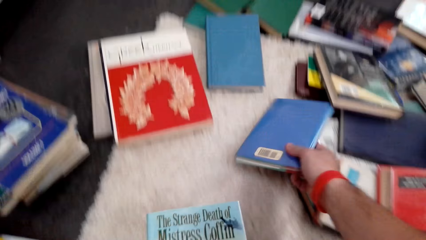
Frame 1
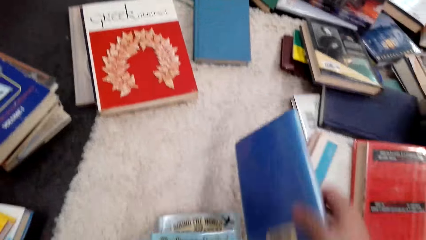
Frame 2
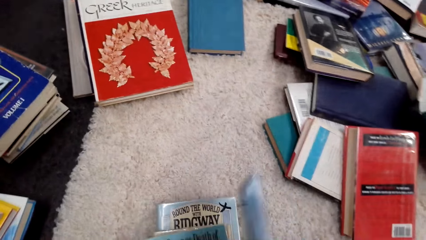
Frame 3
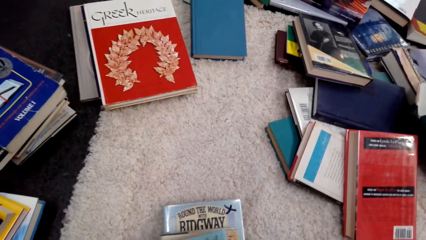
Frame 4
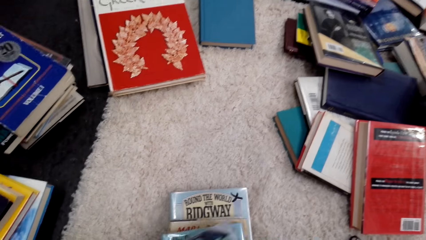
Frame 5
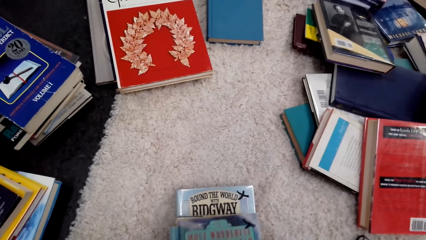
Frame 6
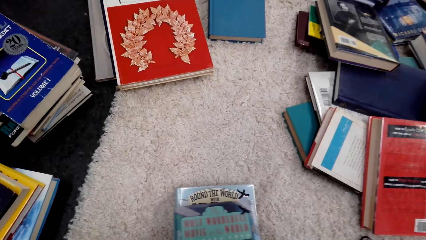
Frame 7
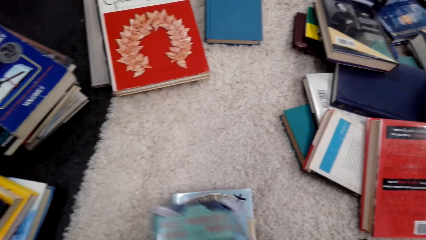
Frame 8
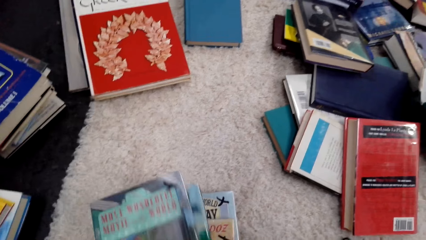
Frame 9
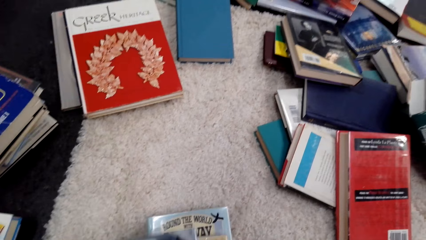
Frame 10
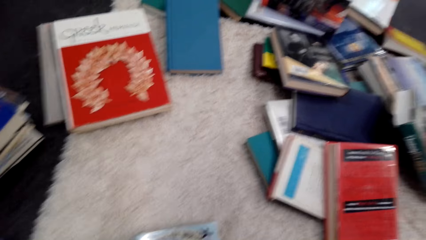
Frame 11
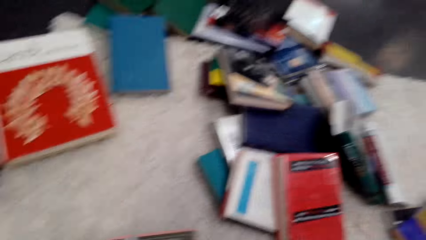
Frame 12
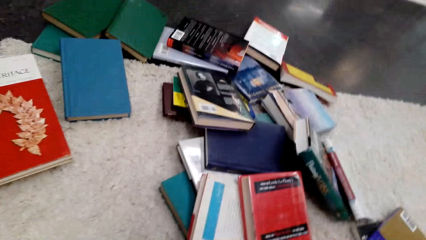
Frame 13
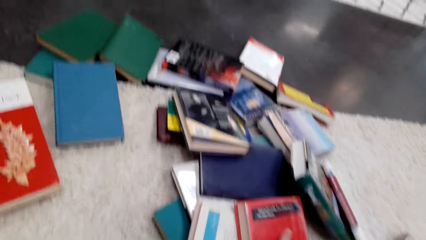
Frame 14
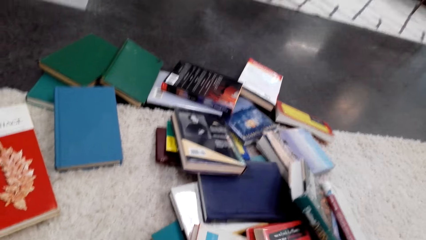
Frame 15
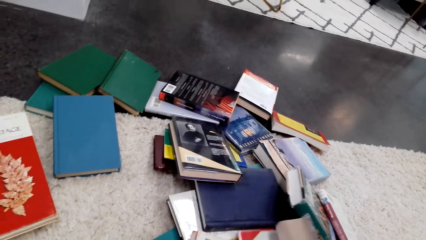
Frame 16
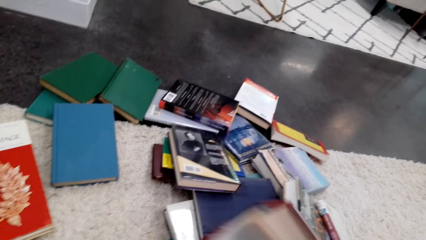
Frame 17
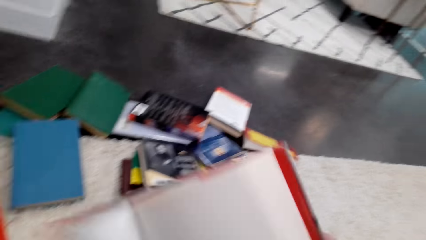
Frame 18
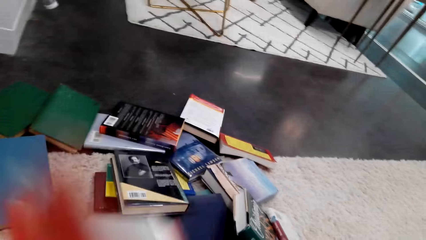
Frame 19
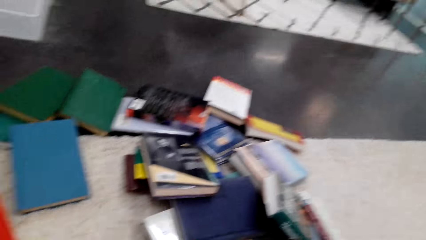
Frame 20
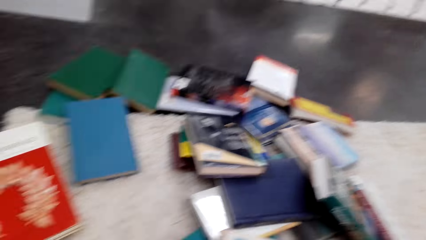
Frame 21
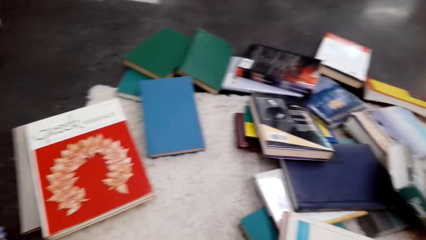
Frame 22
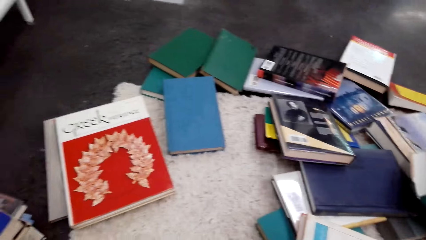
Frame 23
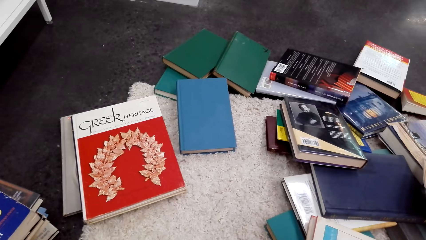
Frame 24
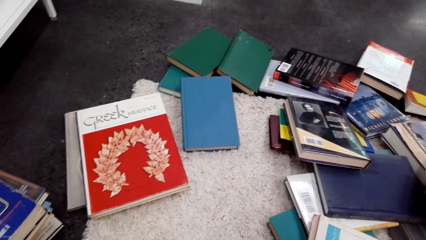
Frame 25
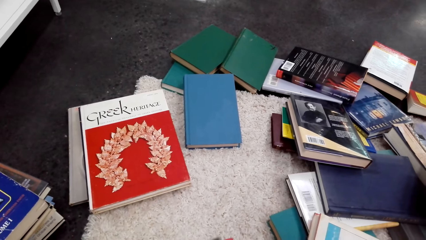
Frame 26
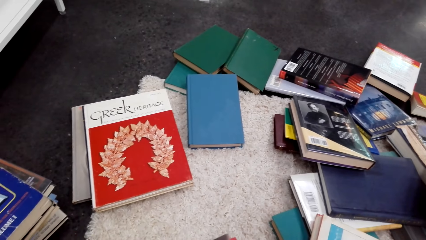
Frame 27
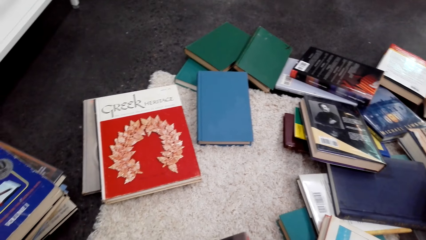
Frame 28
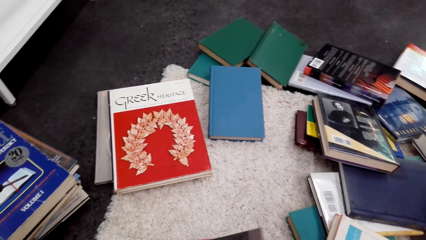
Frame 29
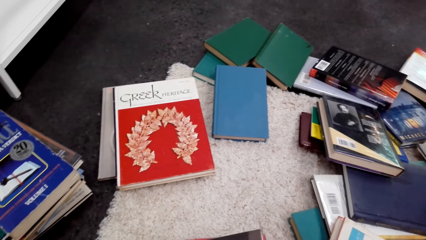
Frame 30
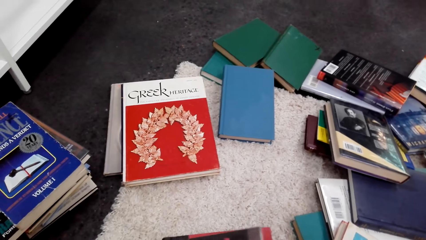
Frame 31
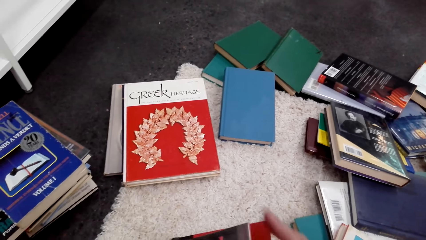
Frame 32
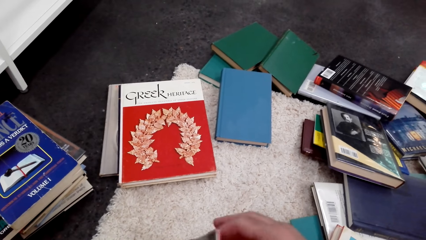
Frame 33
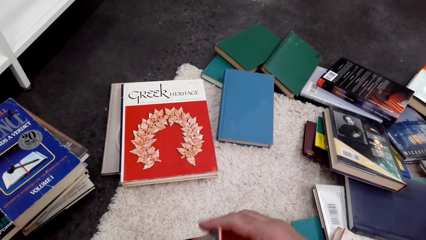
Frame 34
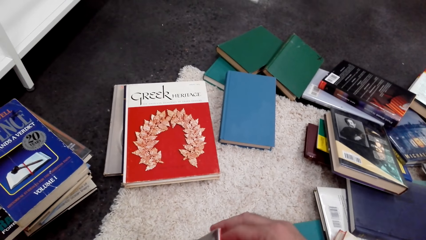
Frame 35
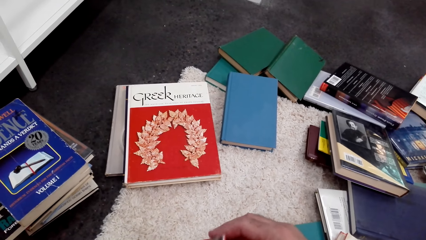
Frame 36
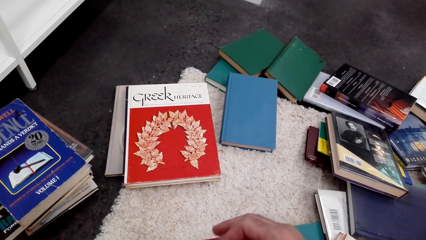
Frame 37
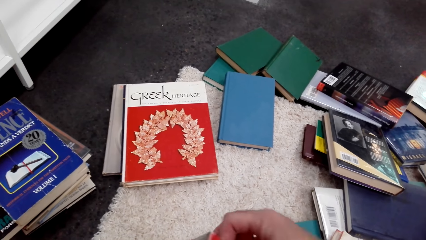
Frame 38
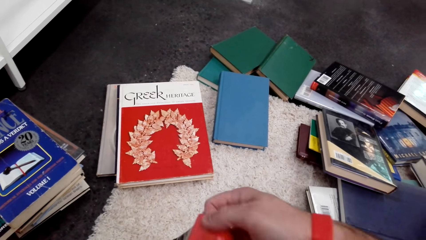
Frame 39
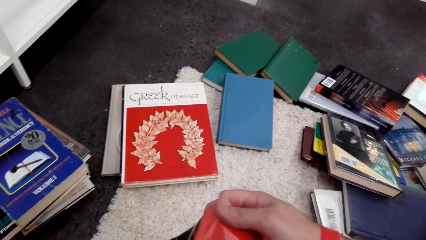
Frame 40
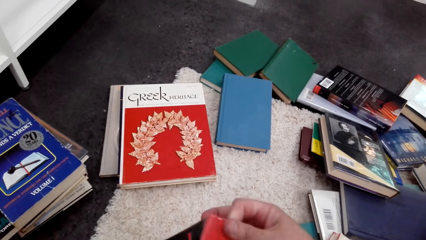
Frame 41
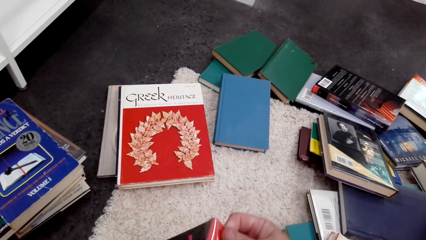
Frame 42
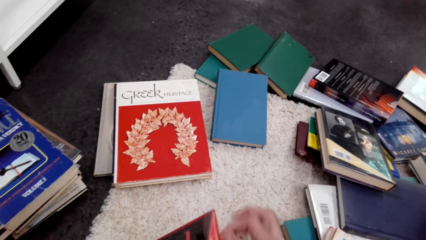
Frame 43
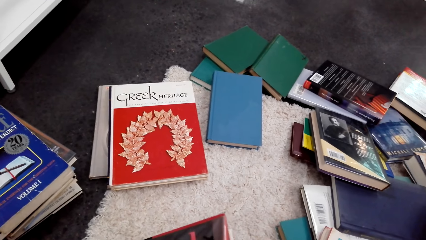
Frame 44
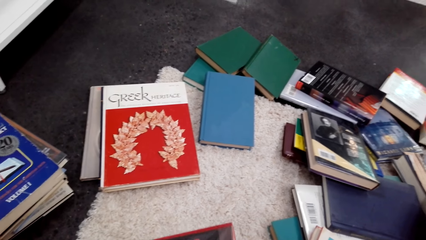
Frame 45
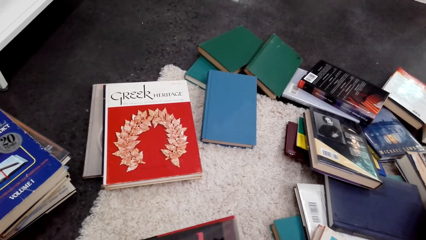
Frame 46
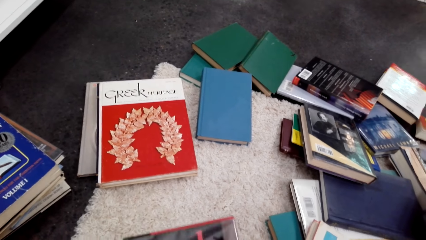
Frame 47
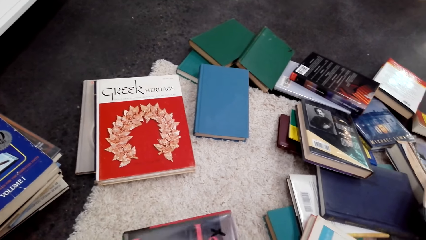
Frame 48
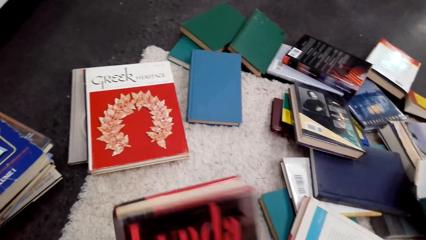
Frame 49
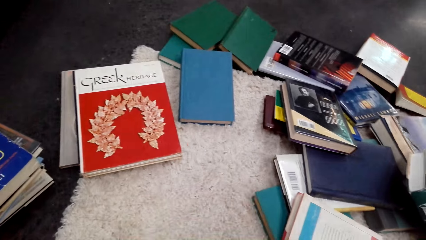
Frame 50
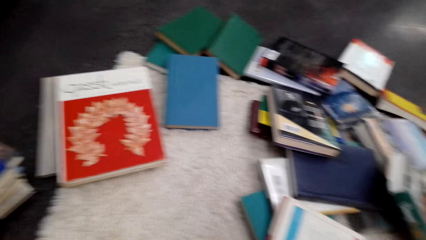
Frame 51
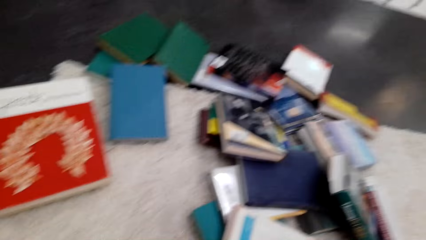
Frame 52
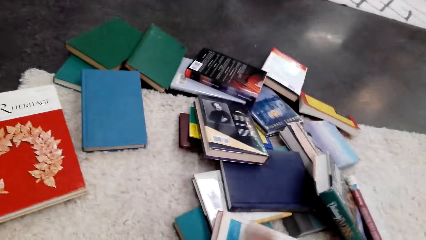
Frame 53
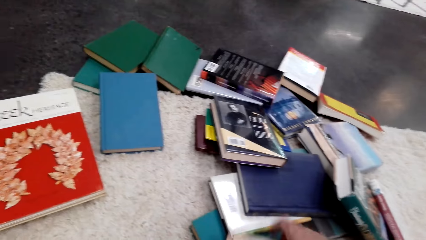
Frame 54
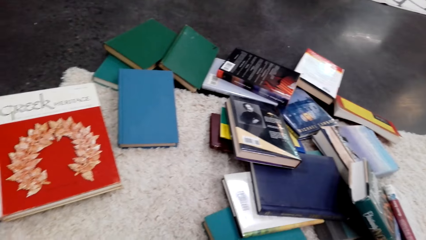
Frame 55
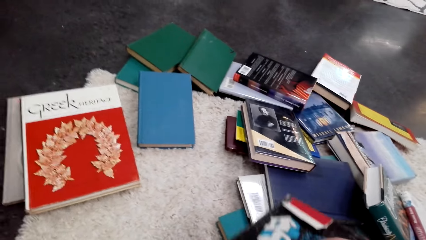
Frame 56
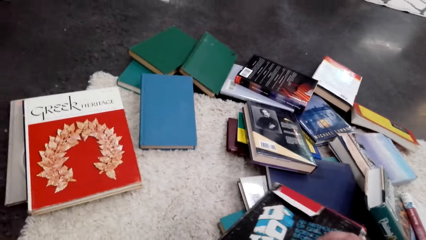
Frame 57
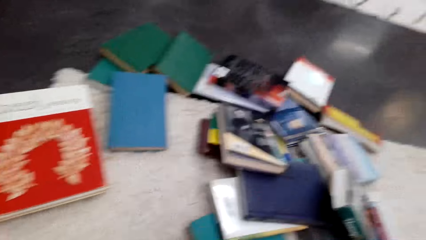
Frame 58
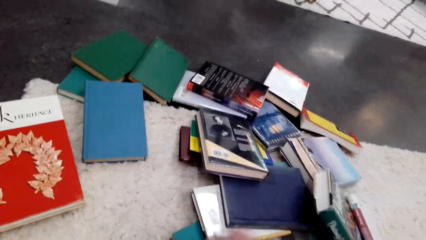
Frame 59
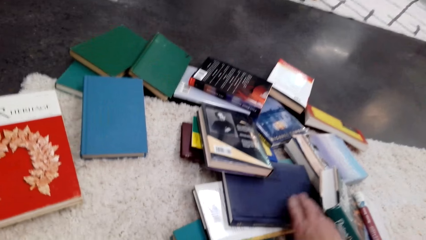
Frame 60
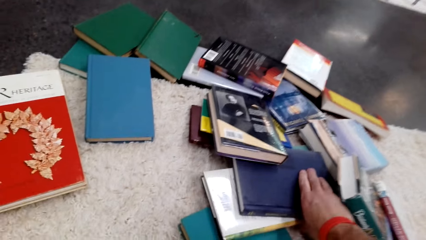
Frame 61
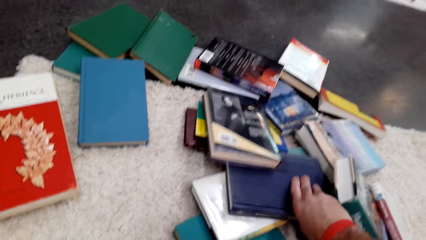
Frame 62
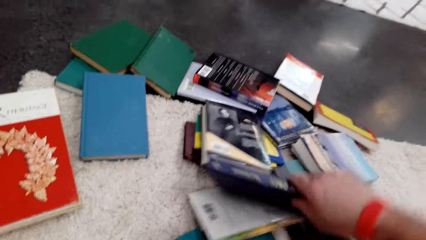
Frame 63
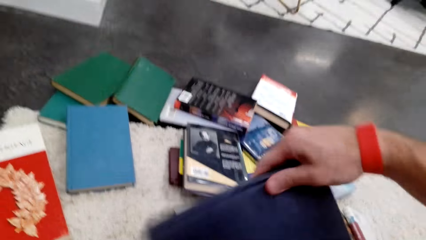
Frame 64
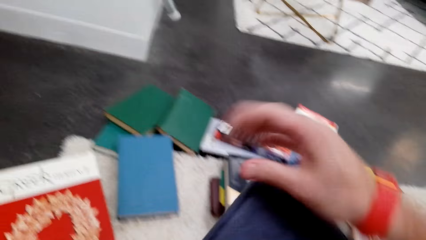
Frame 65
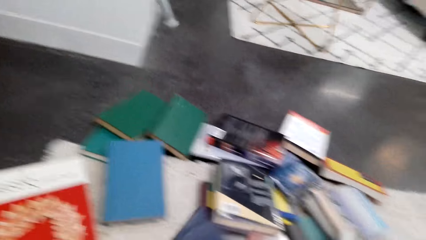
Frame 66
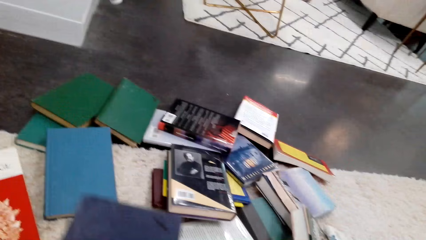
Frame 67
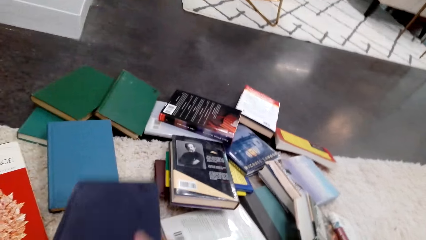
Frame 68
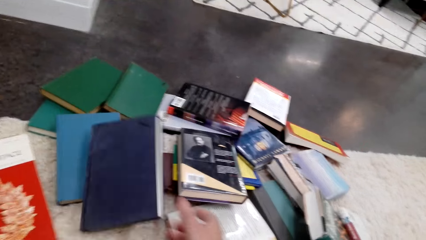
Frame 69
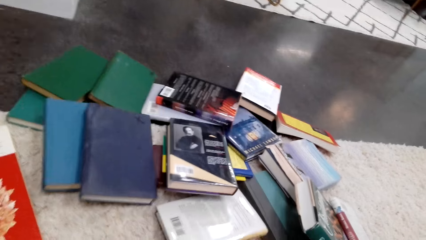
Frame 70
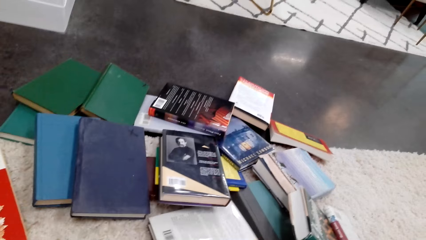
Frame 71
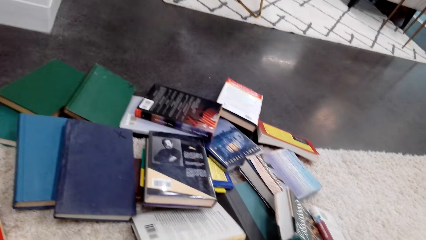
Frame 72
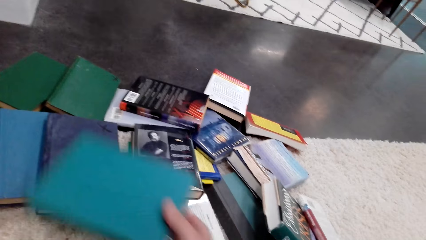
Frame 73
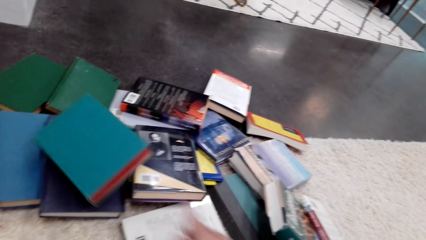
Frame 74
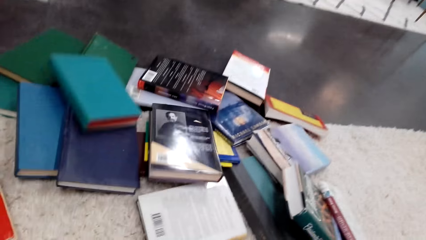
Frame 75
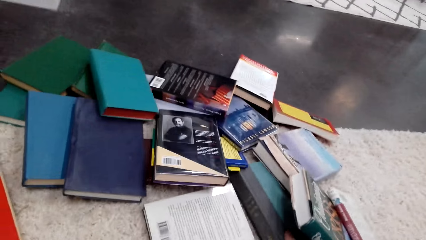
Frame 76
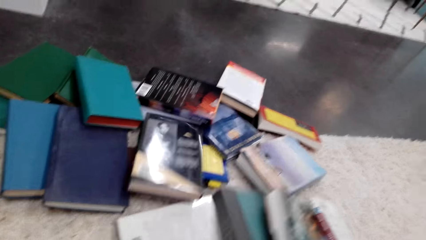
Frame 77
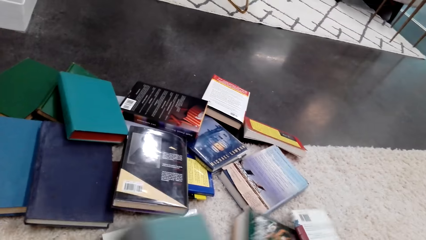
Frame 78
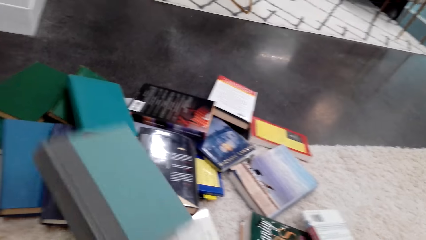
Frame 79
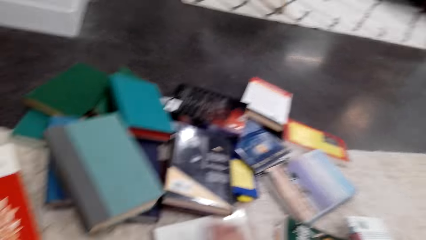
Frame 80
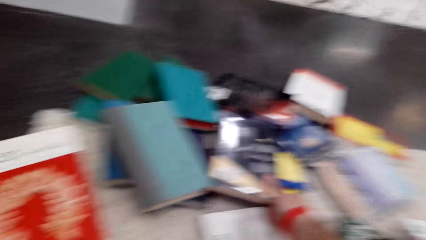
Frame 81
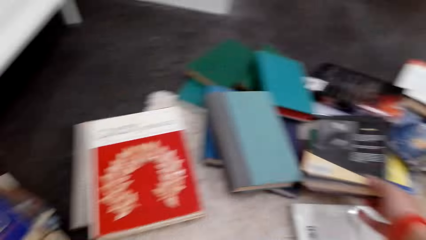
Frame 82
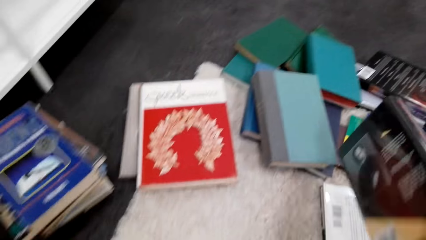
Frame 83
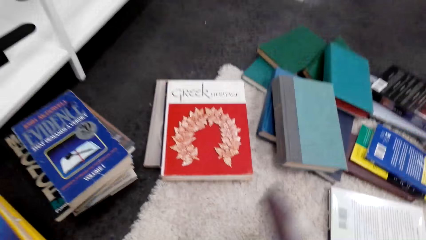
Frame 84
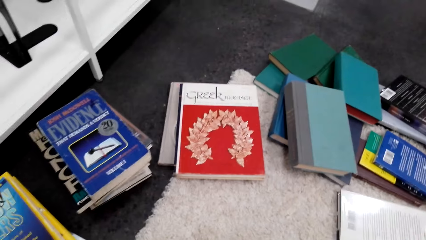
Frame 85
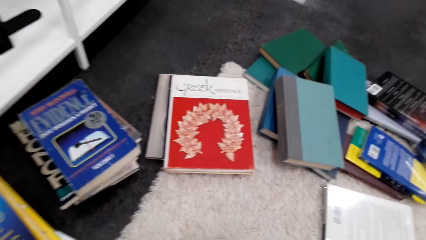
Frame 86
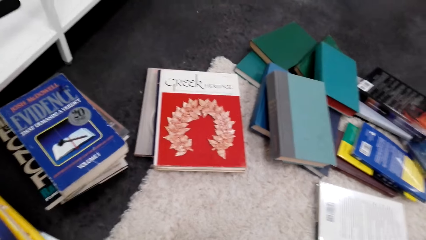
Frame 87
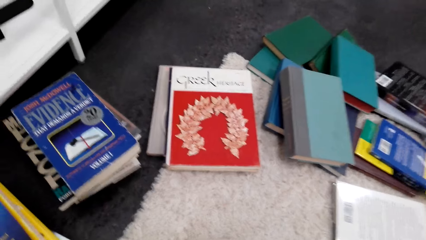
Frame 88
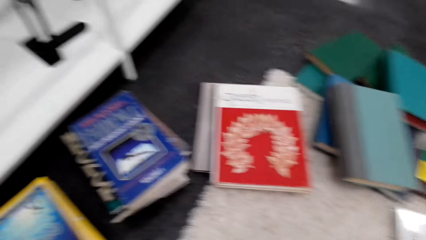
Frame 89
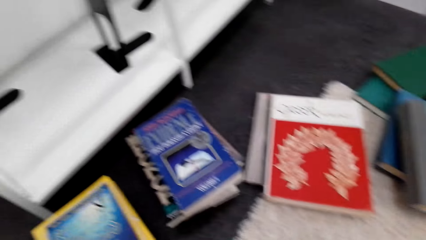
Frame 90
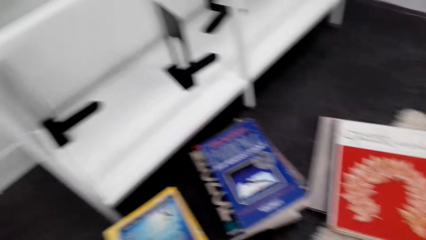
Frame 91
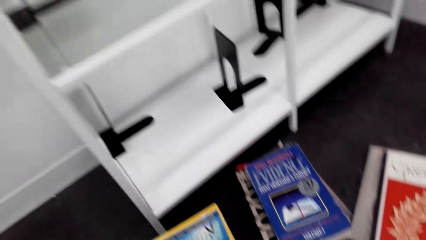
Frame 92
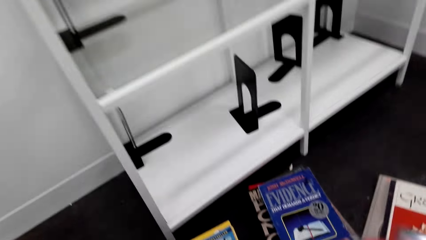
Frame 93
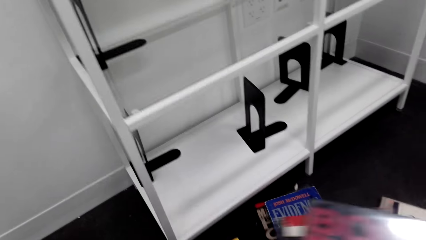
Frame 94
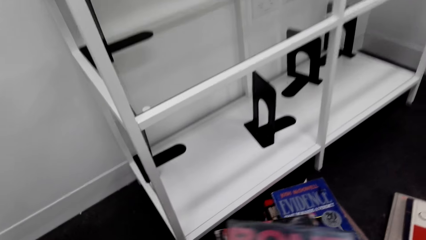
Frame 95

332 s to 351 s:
The camera wearer lifts the books. They put the books on top of other books. They lift the books.
